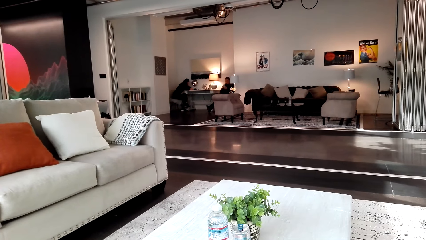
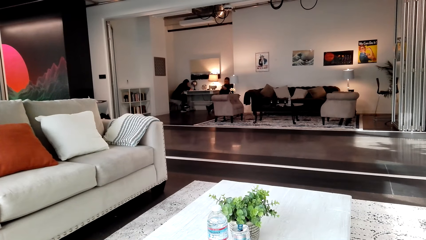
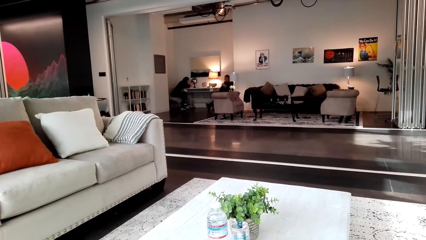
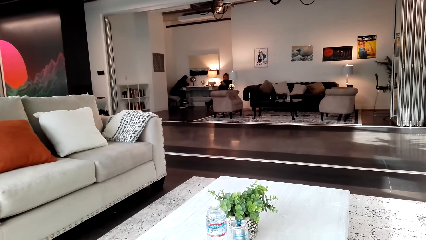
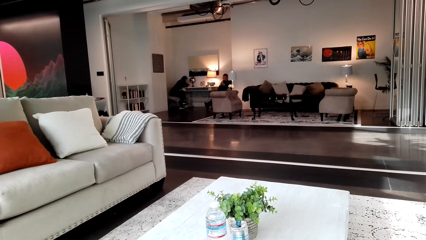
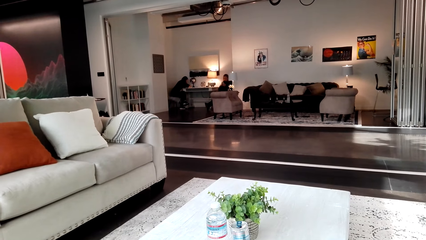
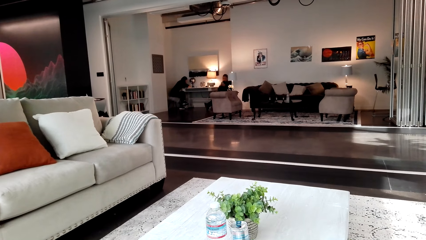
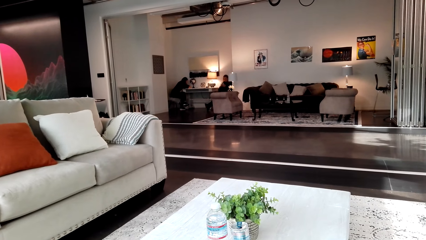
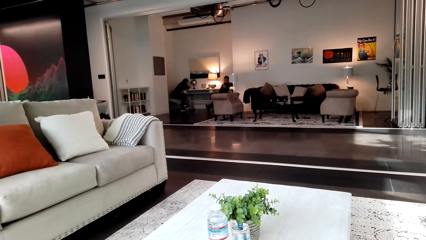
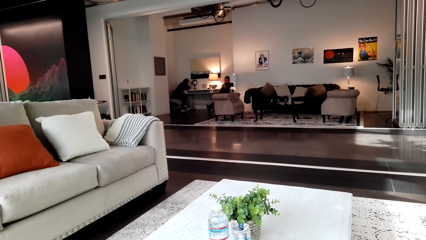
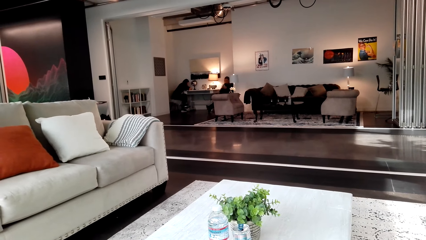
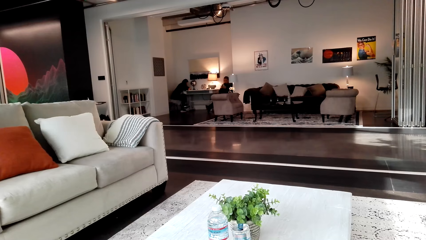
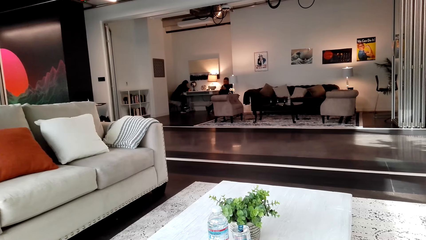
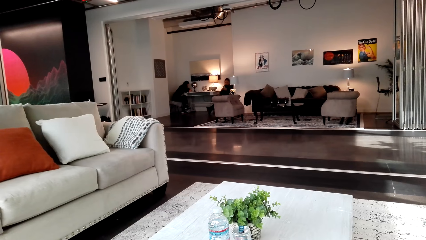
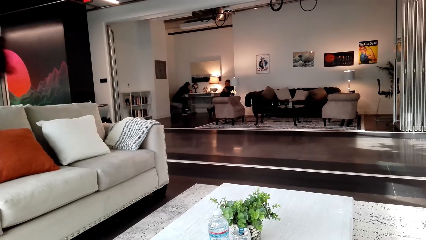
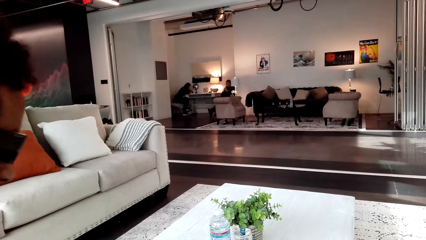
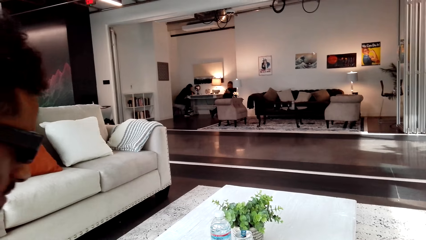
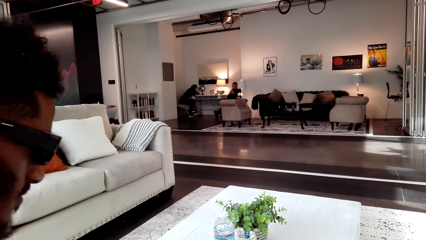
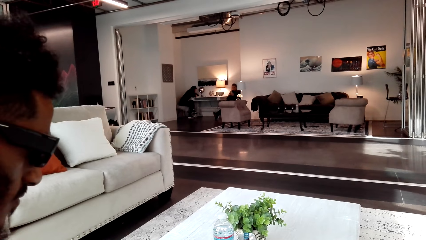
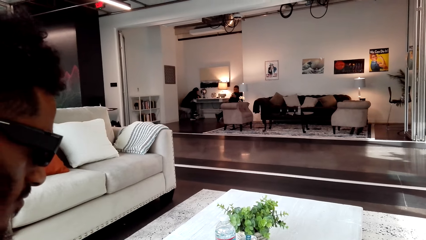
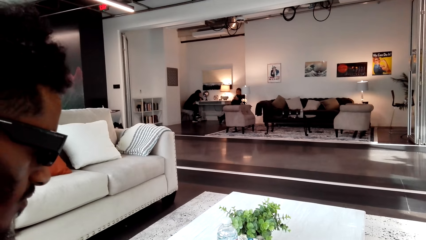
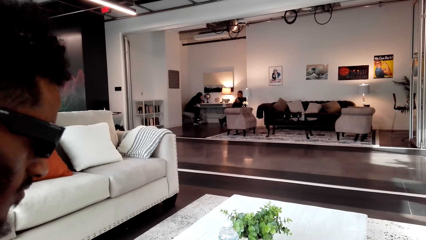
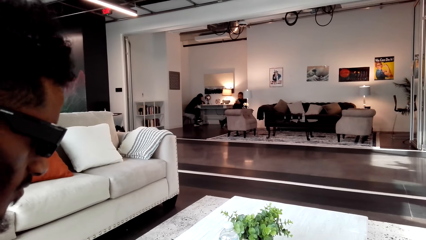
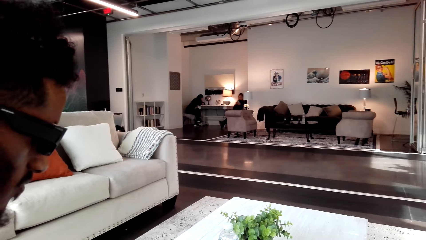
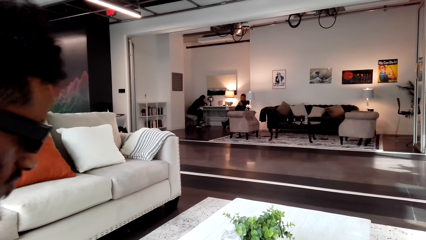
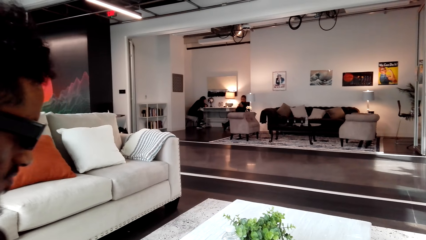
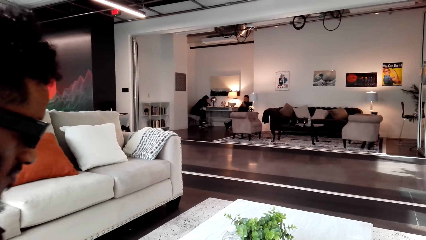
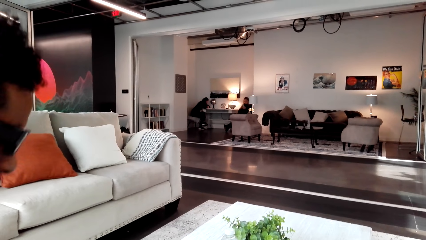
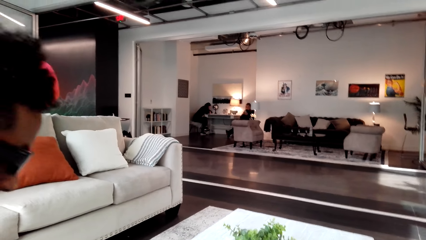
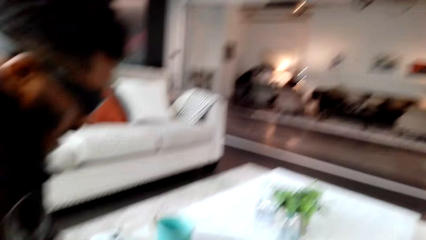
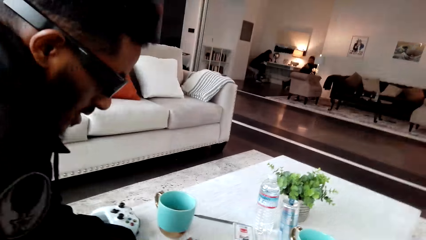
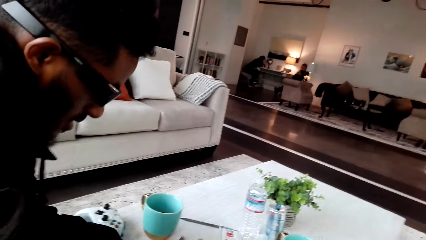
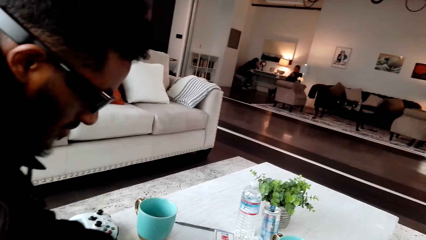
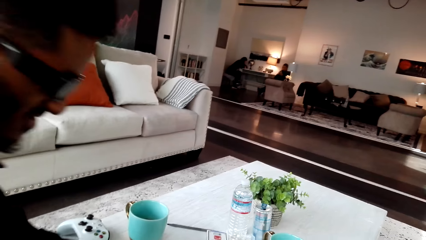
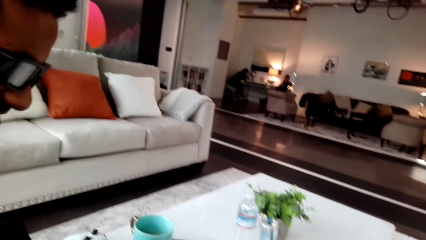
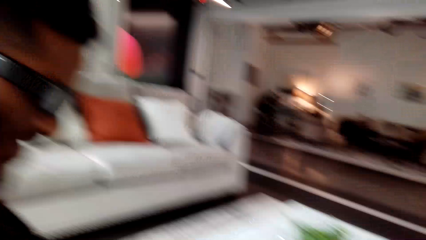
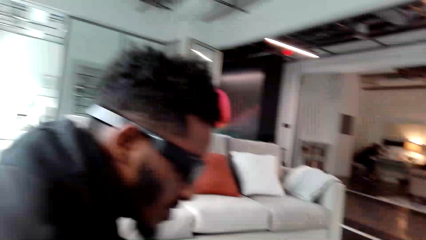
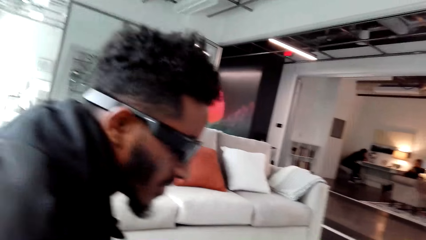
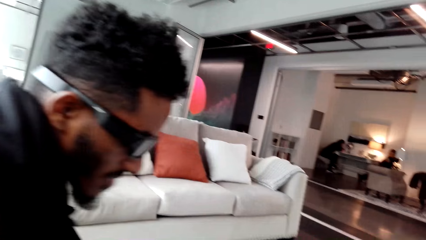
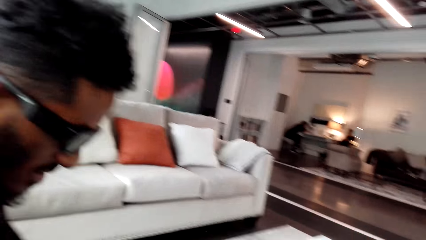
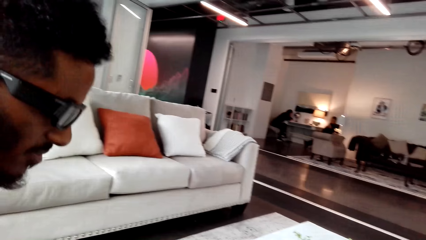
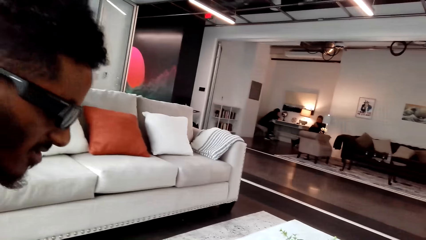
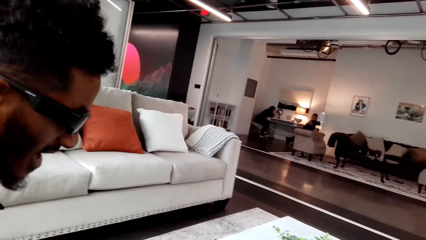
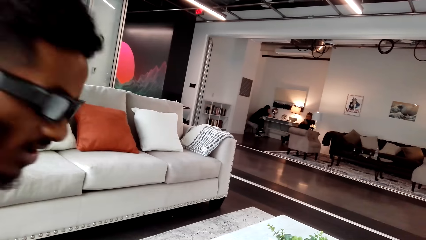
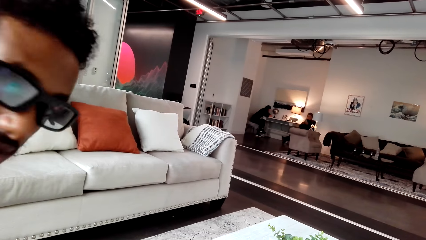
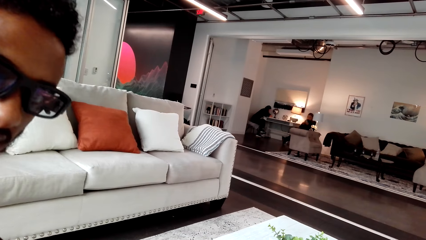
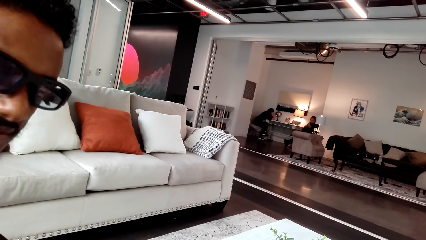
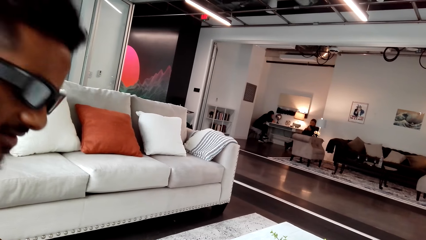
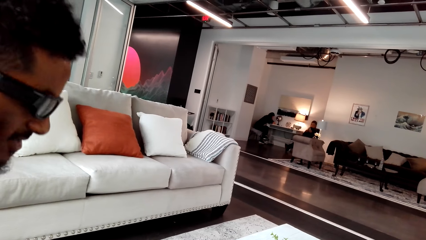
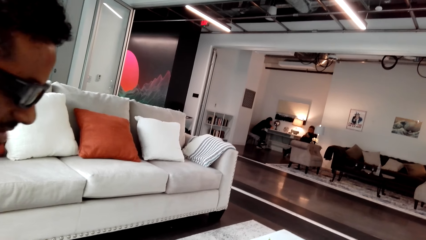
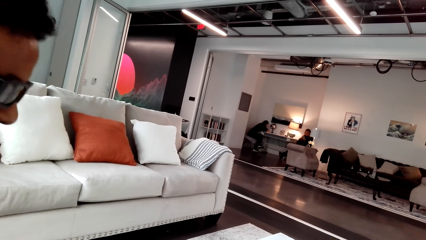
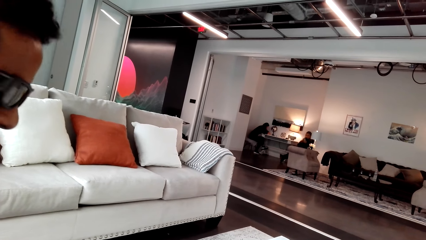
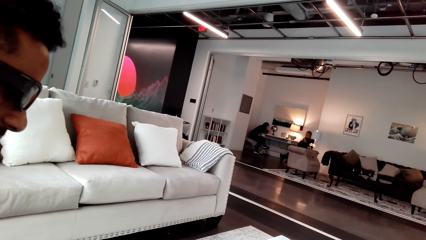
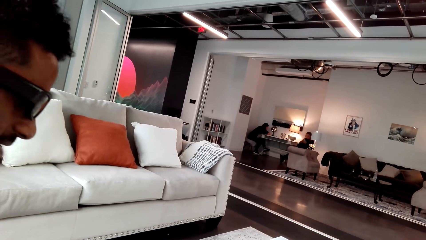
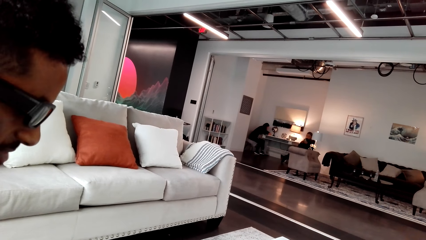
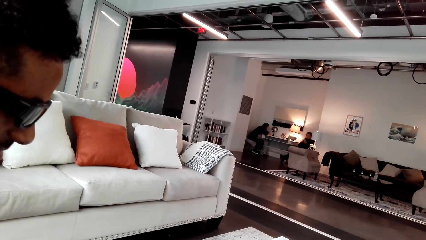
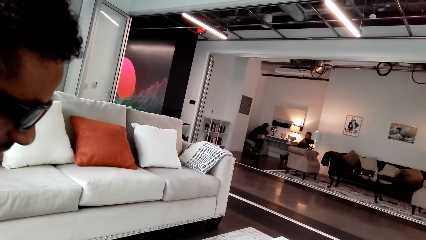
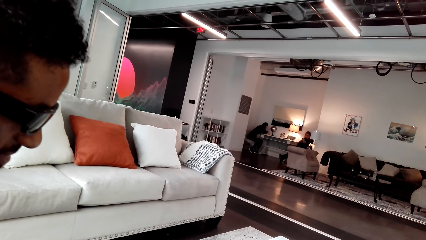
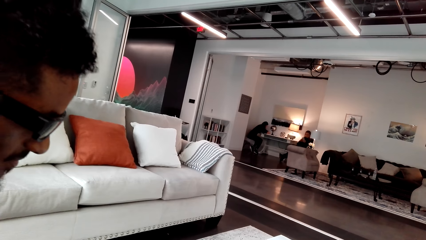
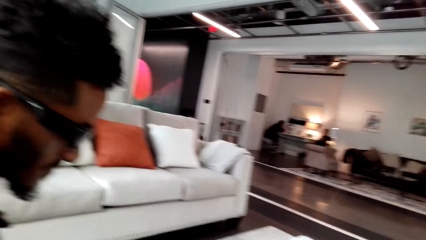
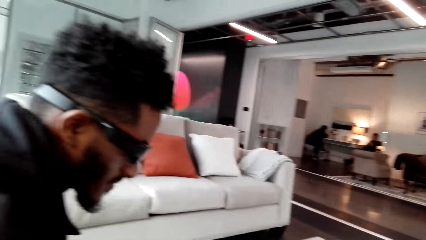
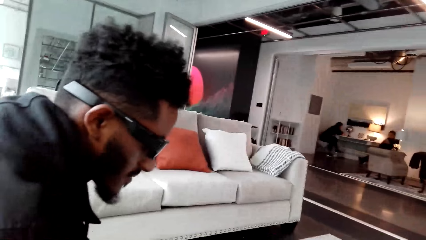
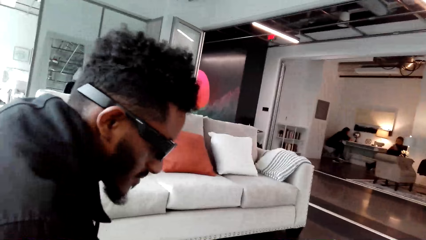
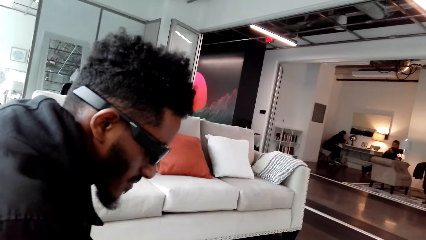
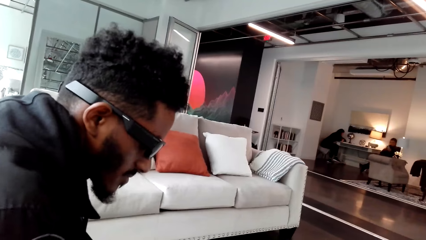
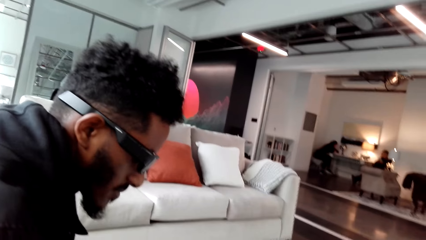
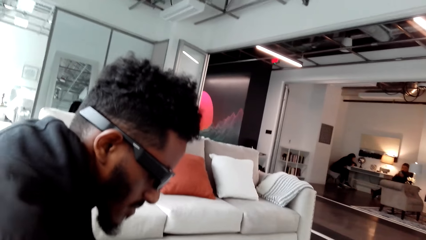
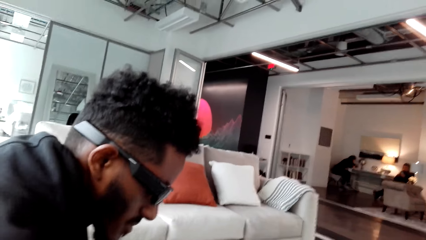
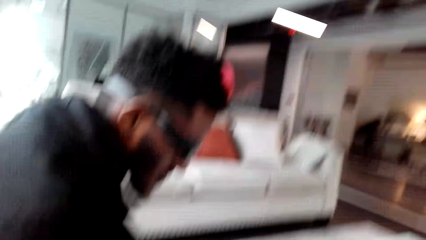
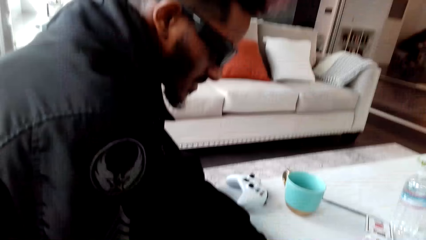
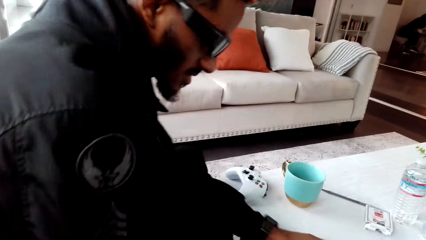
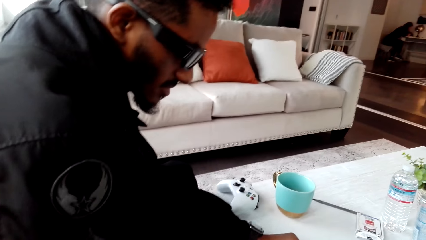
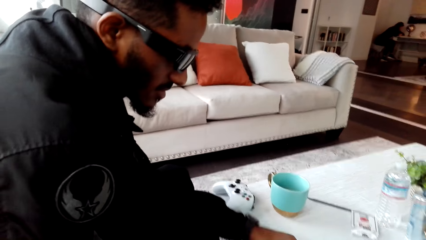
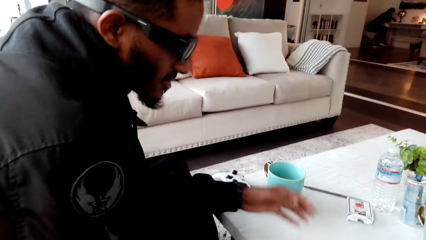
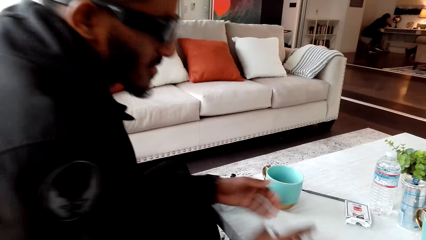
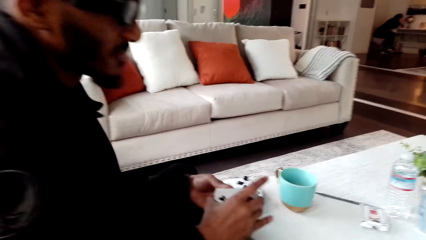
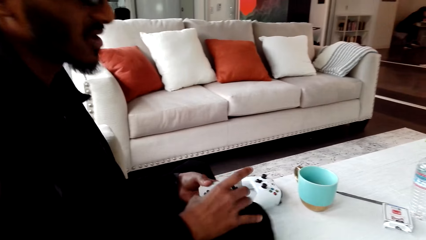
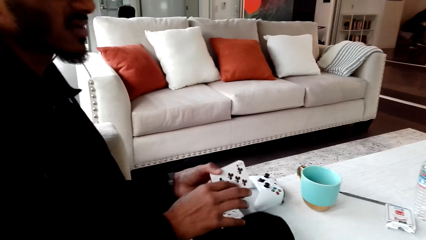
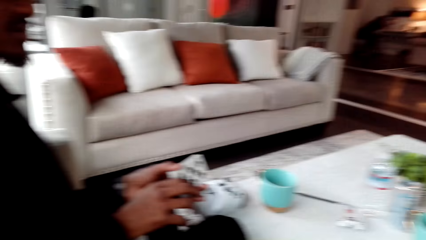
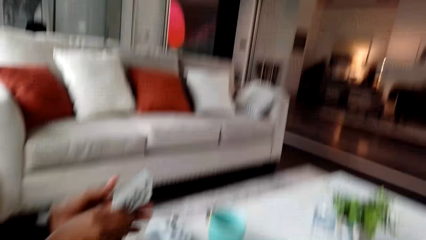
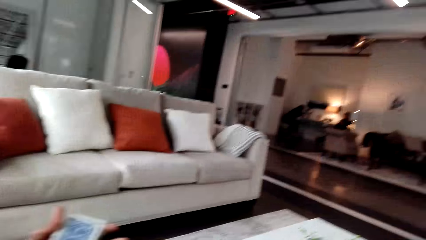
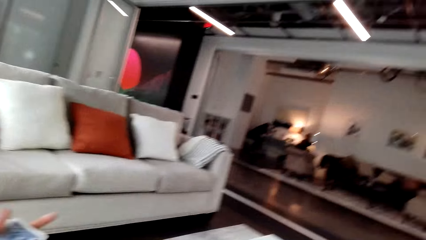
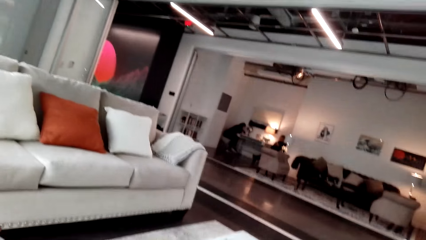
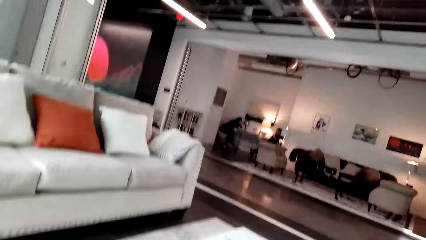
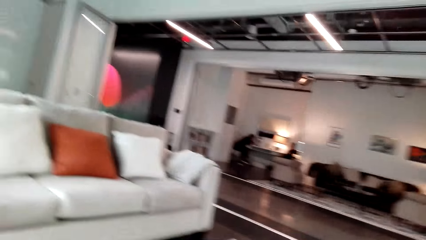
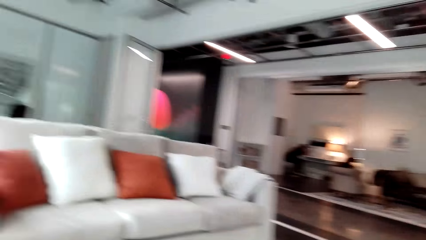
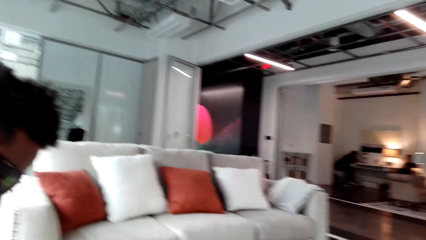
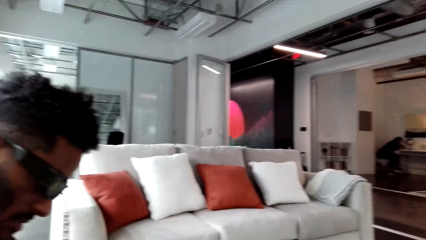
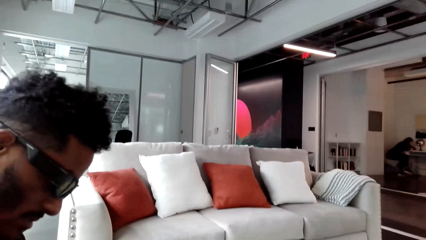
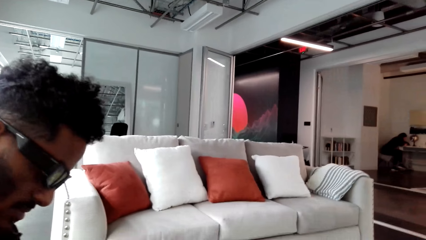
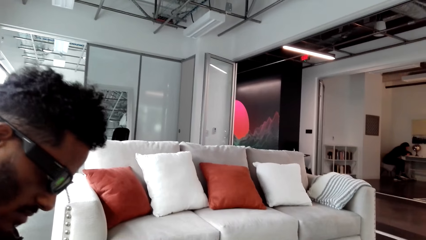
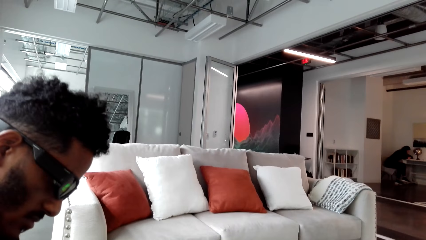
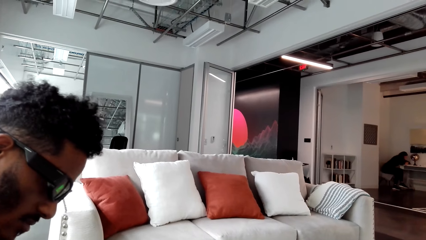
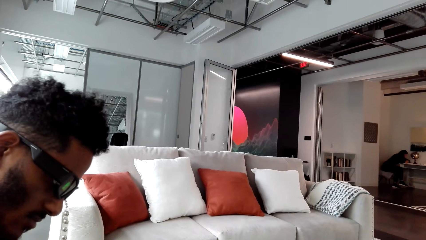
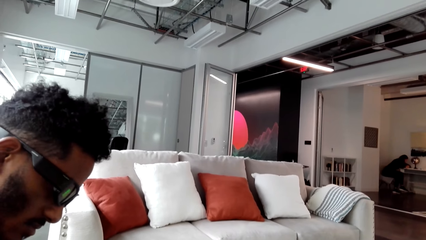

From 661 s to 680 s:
The camera wearer converses with a man. The man is shuffling all the cards. The man holds the cards.
